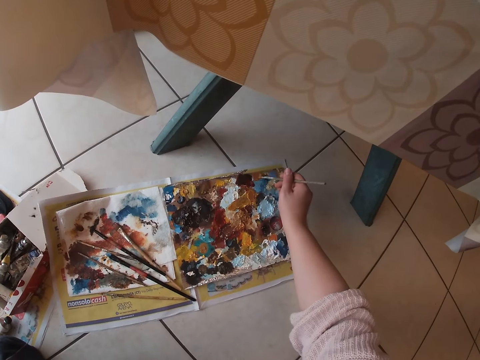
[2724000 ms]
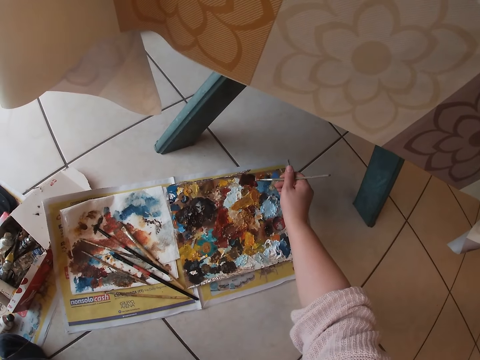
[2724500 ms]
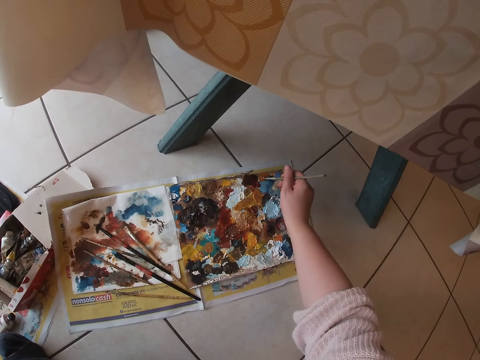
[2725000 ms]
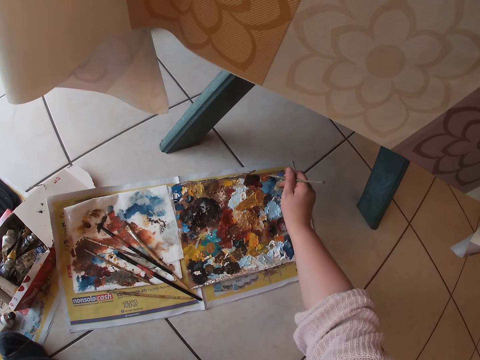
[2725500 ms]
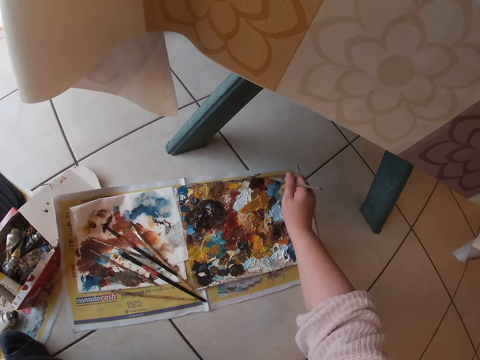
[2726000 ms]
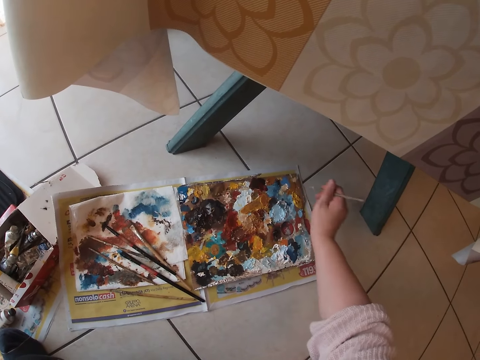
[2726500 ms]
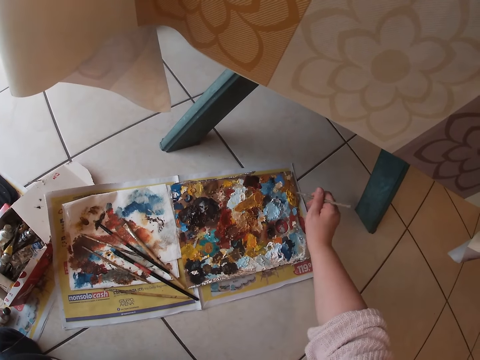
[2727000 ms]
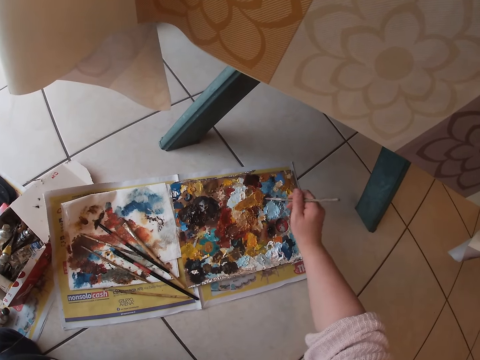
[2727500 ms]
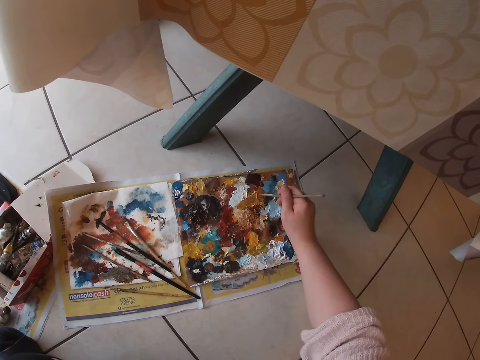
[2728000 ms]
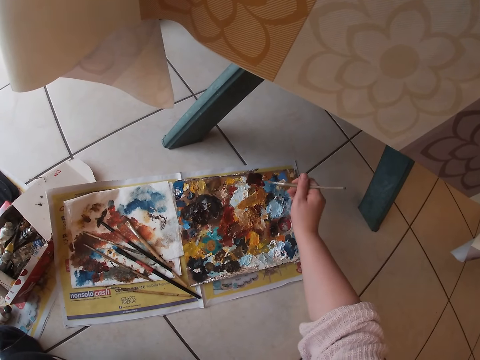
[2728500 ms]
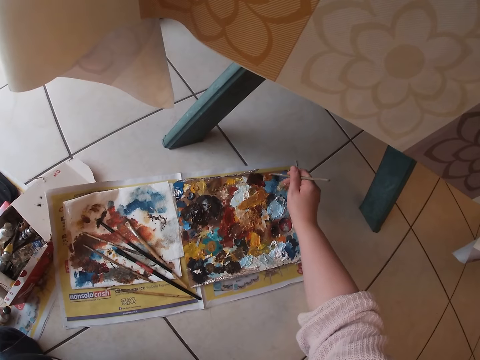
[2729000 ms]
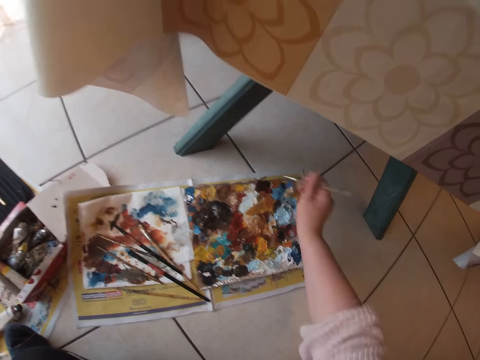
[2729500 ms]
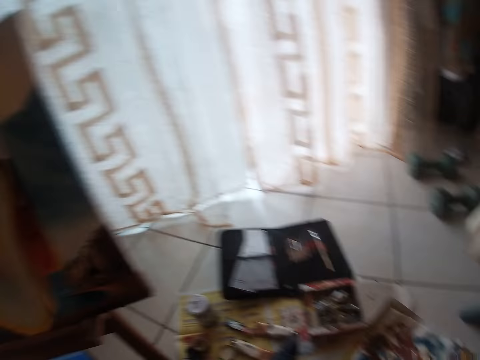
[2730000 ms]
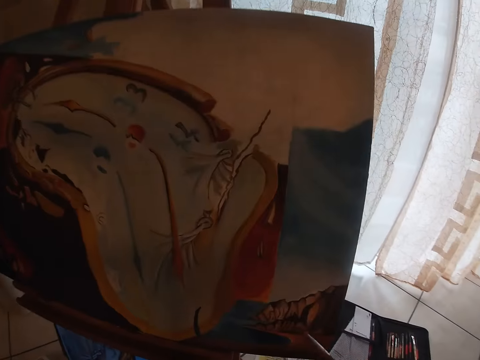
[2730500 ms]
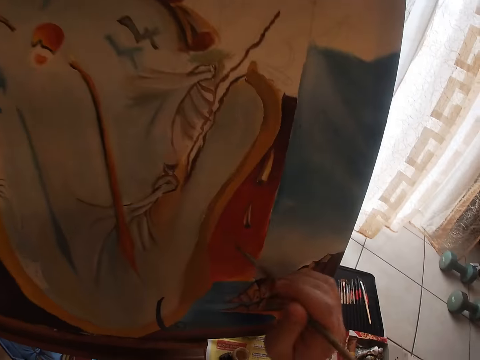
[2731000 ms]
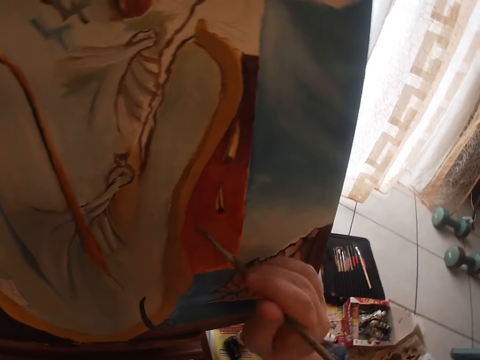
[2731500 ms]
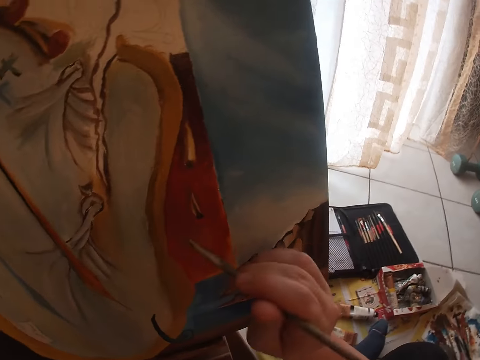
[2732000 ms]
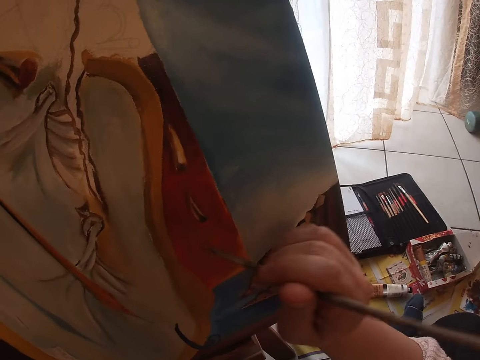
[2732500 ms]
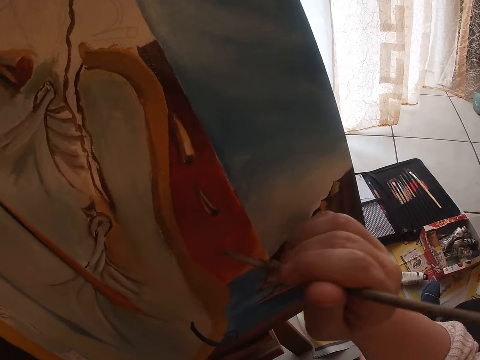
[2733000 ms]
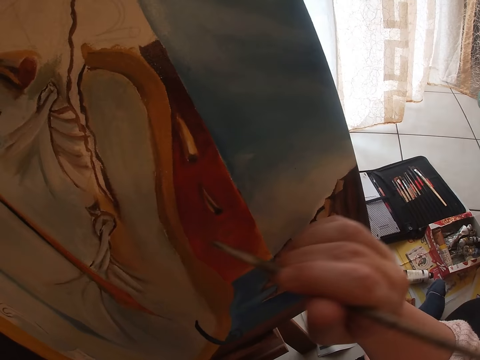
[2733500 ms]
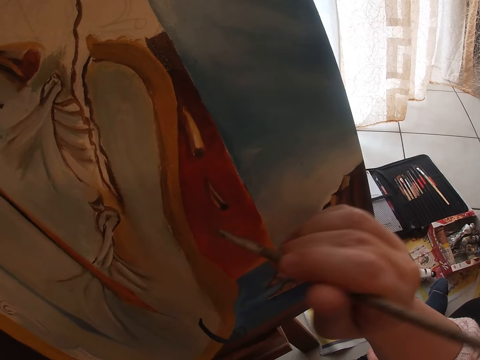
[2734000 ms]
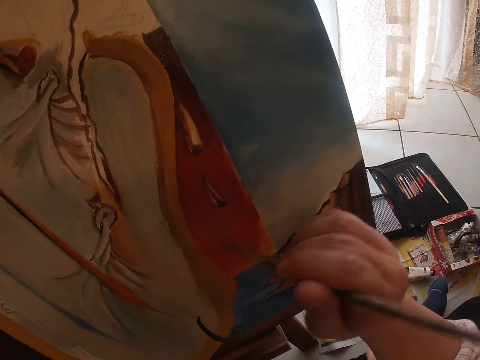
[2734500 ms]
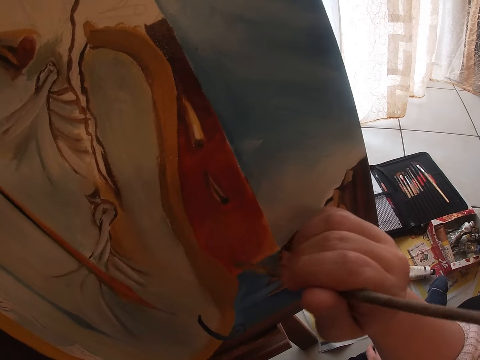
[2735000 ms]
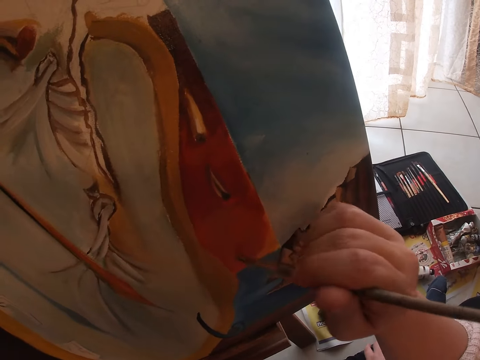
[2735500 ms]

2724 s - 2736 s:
The camera wearer paints a painting on a canvas using a paintbrush in his right hand.

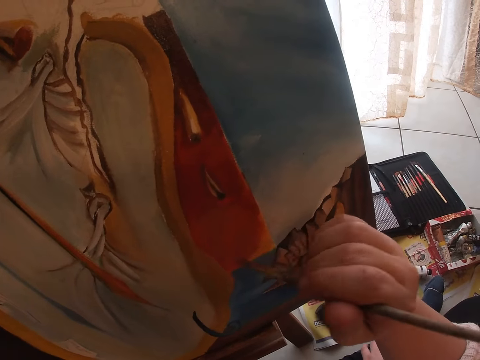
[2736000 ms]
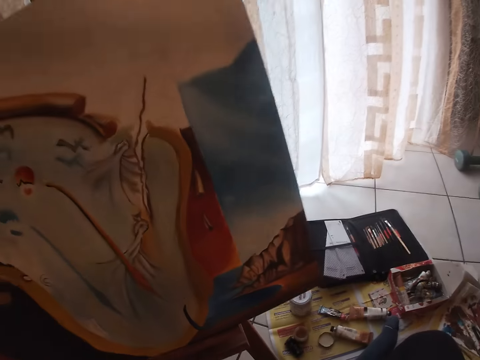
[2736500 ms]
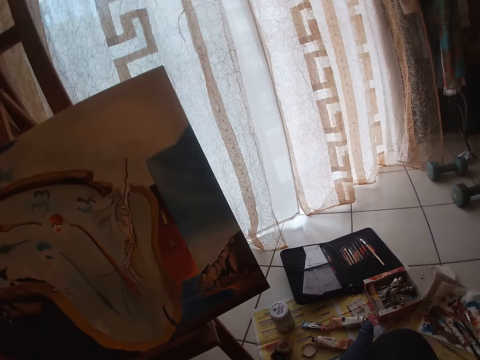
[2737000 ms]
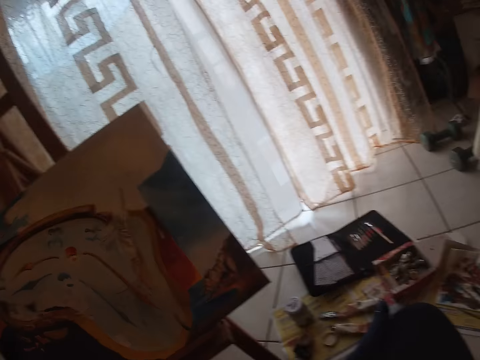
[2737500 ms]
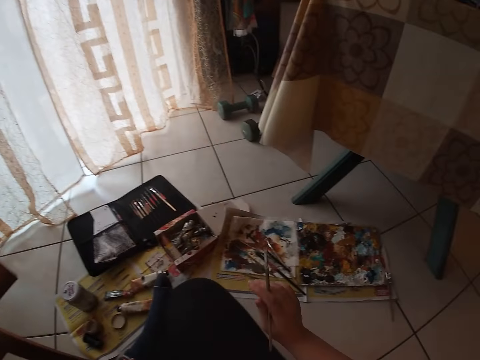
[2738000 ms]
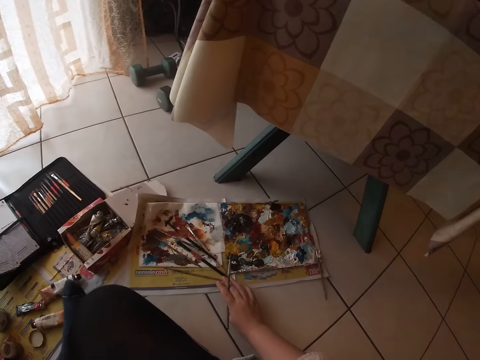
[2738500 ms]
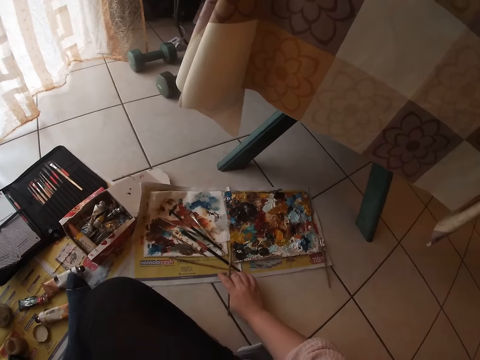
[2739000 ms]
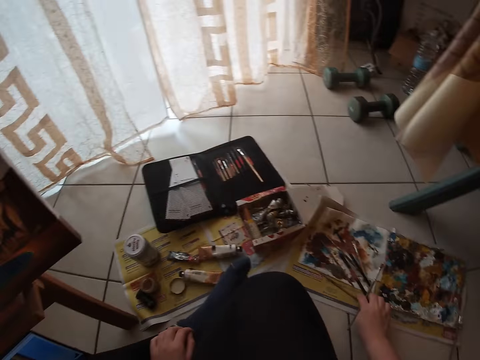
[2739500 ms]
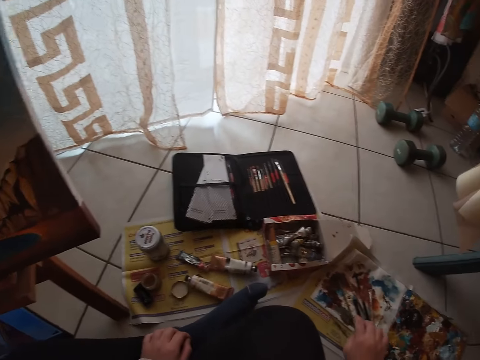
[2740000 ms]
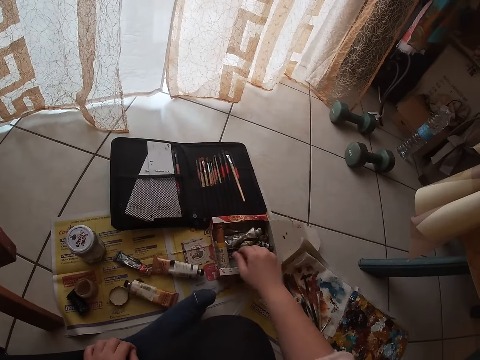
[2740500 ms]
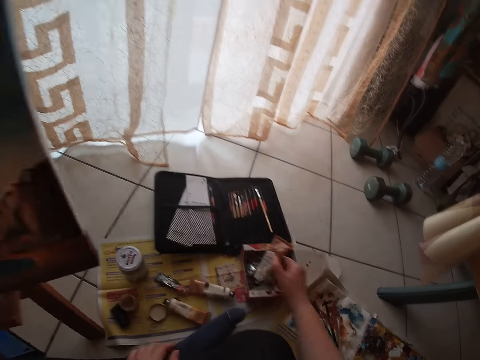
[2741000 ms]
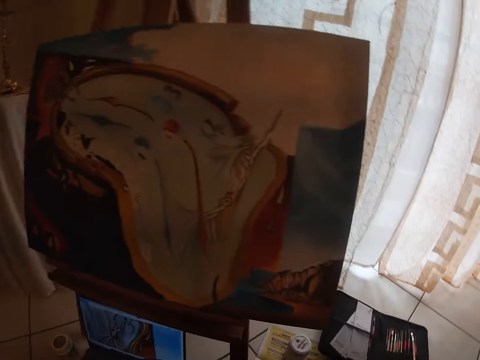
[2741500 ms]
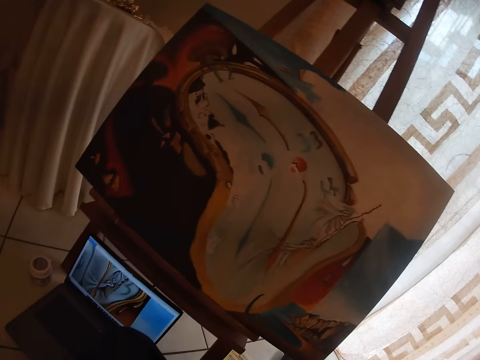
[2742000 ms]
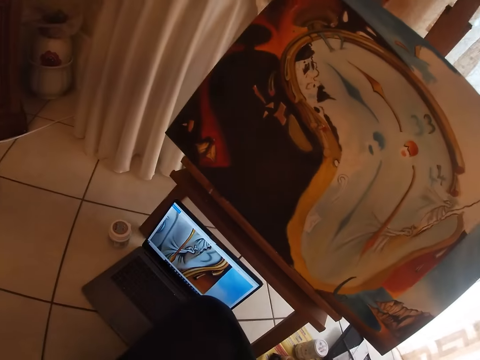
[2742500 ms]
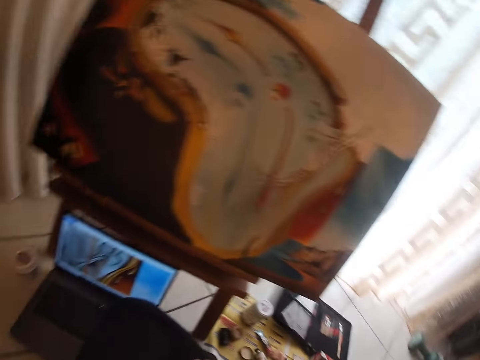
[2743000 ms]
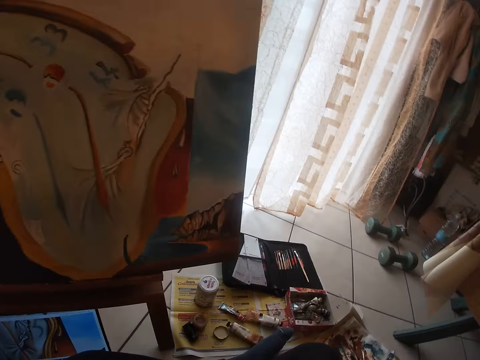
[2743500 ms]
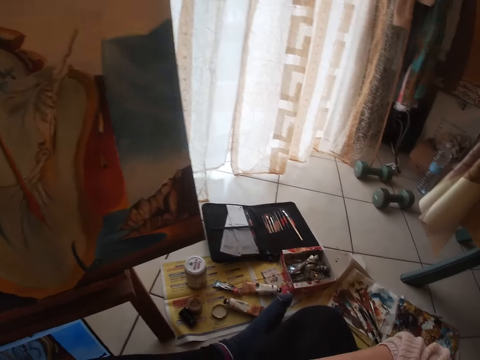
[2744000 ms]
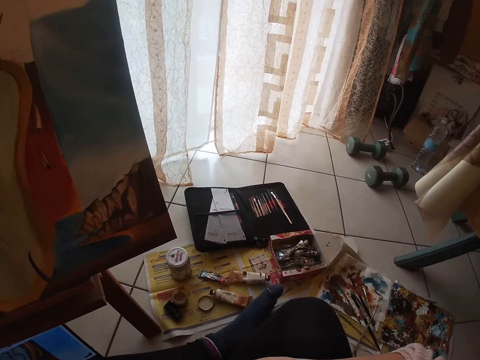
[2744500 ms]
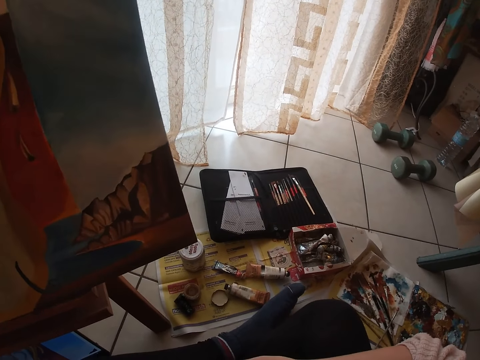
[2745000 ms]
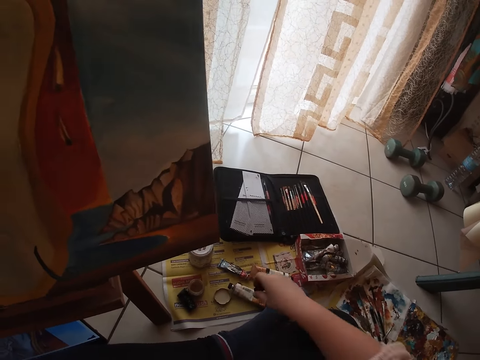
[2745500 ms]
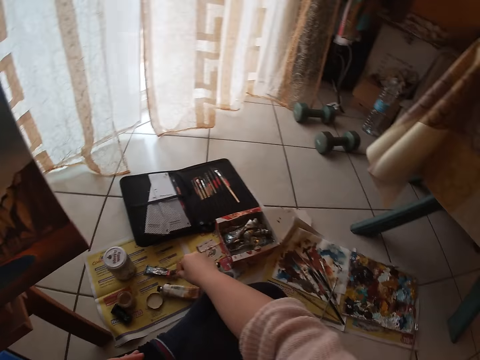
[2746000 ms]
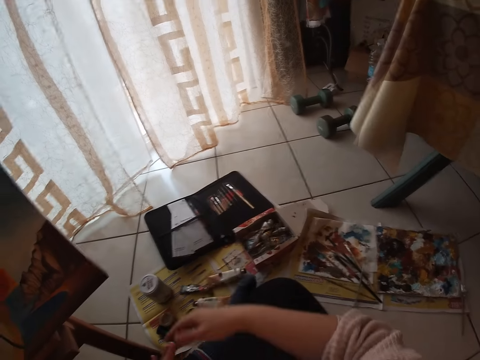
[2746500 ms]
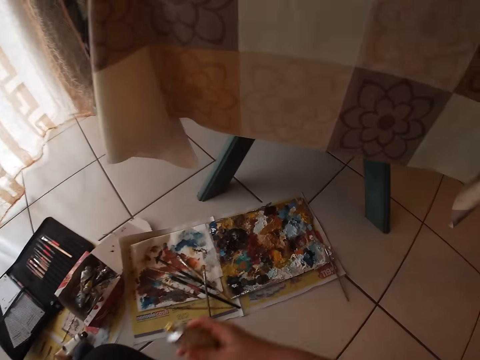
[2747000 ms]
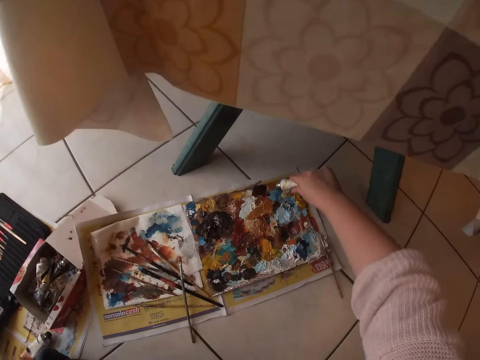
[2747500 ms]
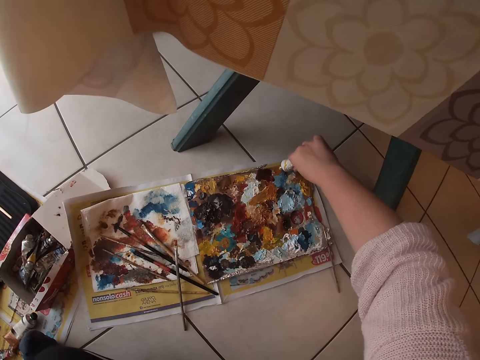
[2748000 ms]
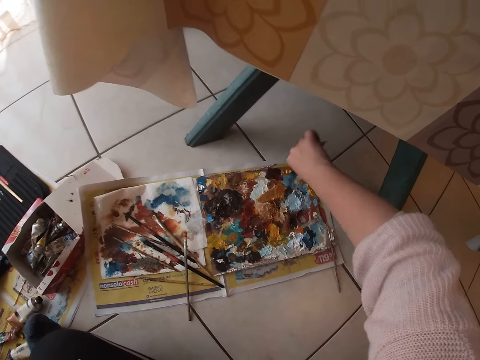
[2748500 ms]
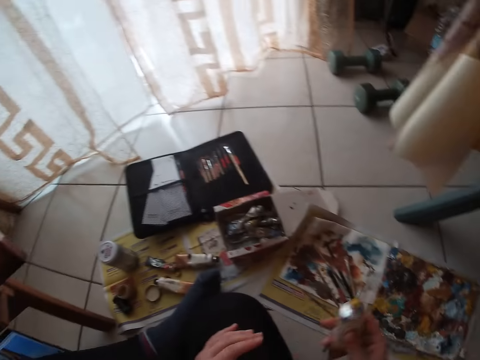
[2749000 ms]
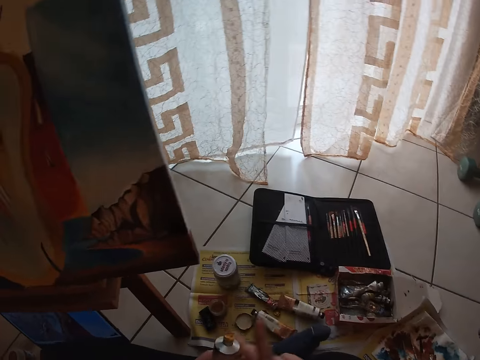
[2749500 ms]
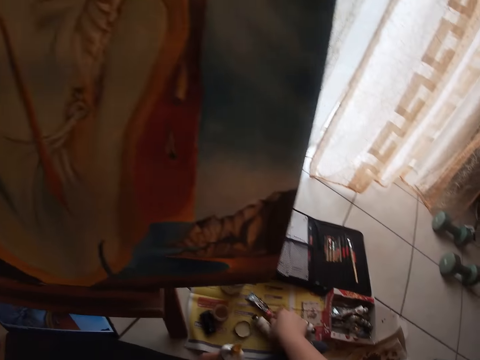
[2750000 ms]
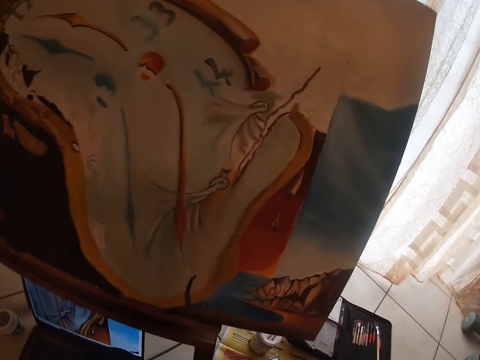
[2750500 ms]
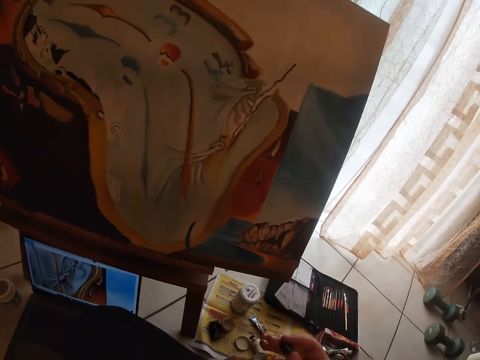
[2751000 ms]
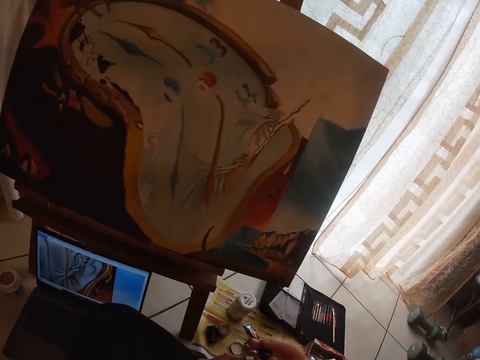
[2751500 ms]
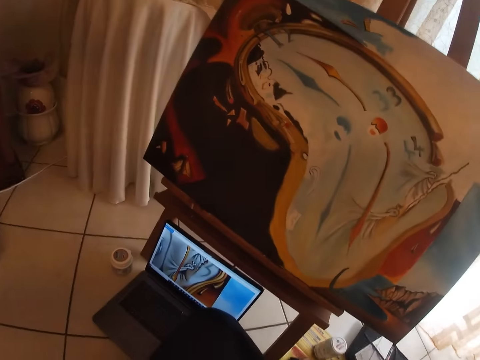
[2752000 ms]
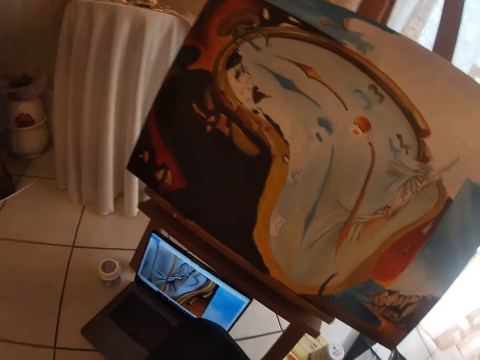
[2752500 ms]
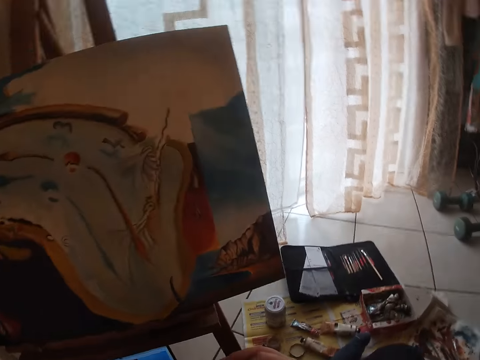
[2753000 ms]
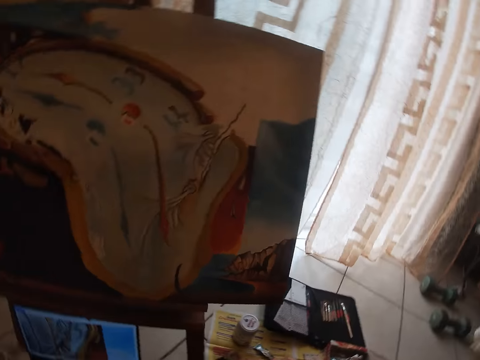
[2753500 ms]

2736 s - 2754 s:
The camera wearer looks at the painting. He drops the brush on the floor. He puts the paintbrush on the paint palette. He picks up the acrylic paint tube or paint bottle with his right hand. He looks around the room. He drops the cover of the acrylic tube on the floor. He passes the acrylic tube to his right hand. He squeezes the paint onto the paint palette. He passes the acrylic tube to his left hand. He picks up the cover of the acrylic tube on the floor with his right hand. He closes the paint bottle. He looks around the room.
